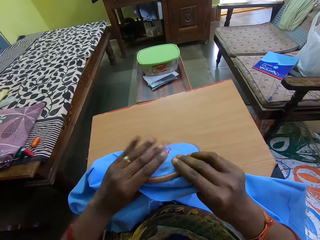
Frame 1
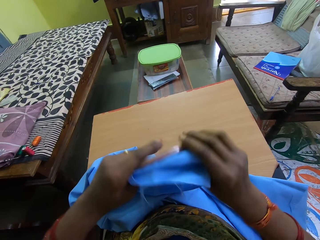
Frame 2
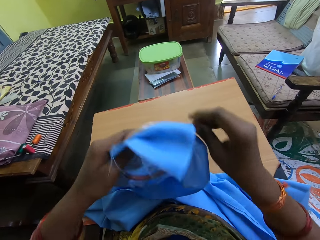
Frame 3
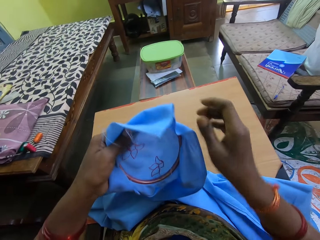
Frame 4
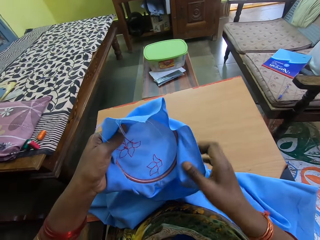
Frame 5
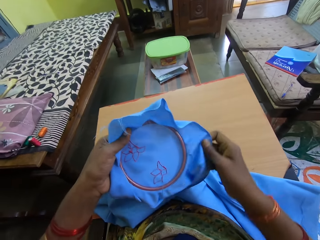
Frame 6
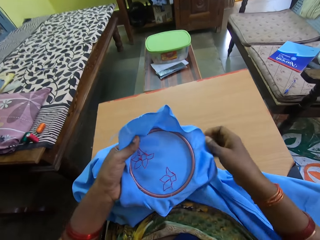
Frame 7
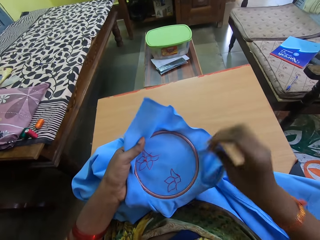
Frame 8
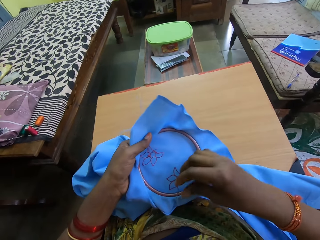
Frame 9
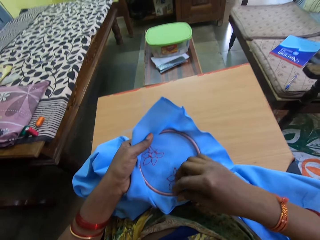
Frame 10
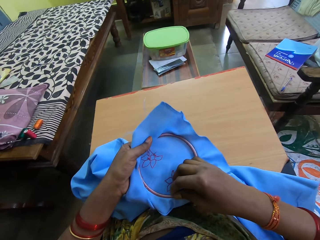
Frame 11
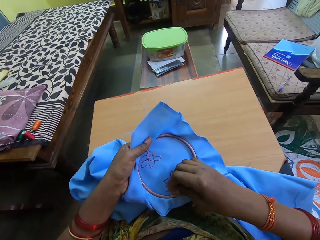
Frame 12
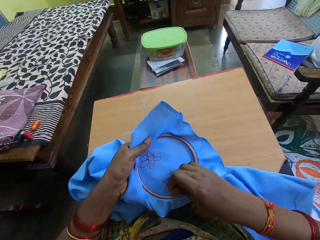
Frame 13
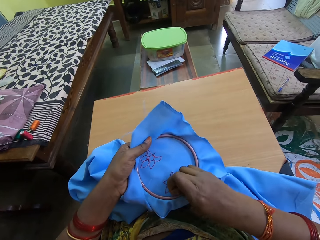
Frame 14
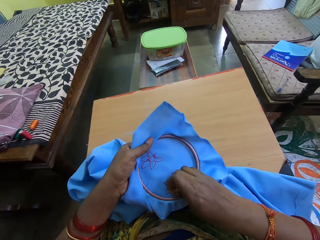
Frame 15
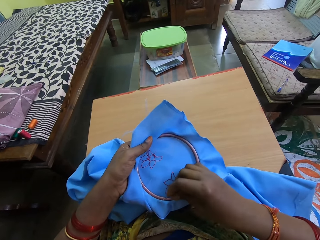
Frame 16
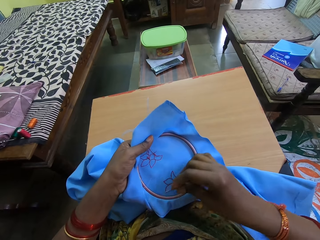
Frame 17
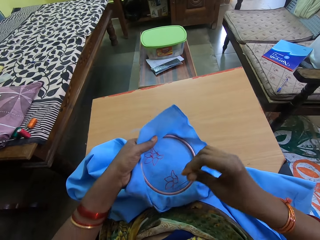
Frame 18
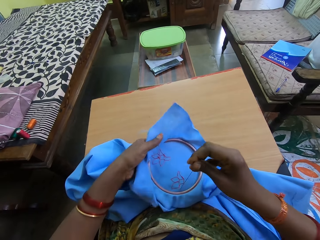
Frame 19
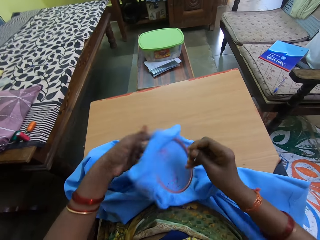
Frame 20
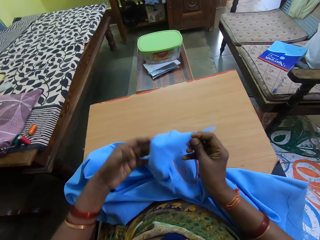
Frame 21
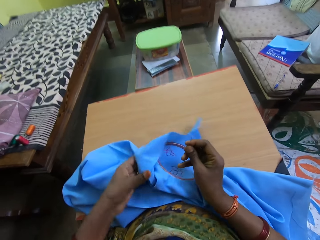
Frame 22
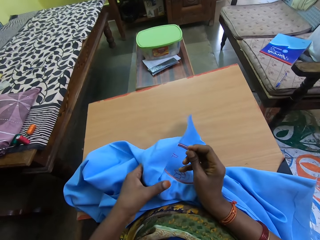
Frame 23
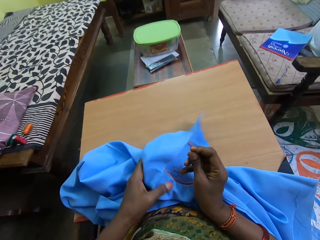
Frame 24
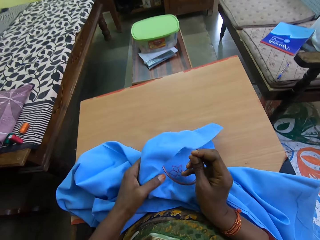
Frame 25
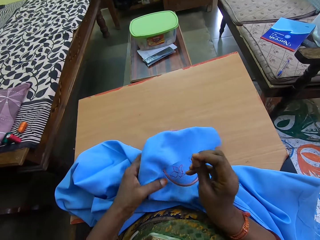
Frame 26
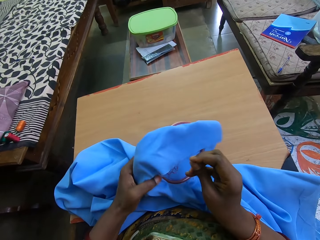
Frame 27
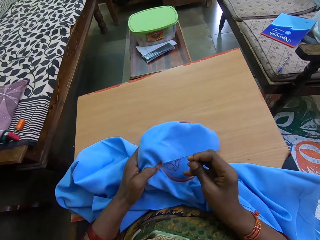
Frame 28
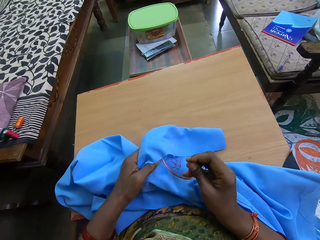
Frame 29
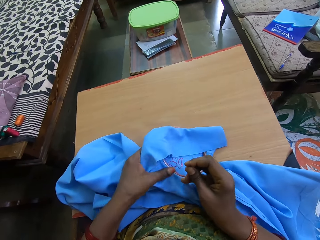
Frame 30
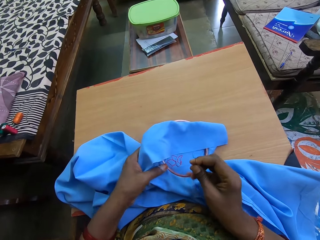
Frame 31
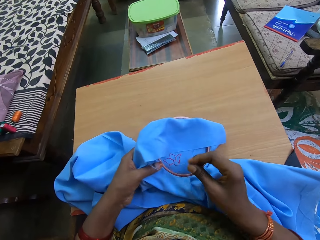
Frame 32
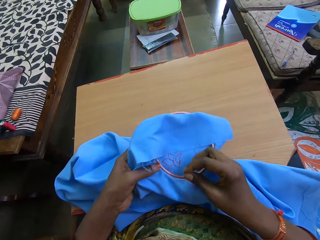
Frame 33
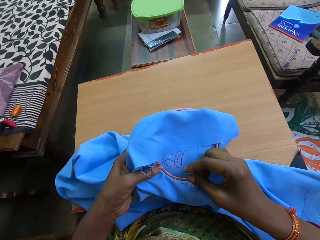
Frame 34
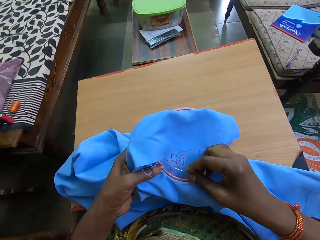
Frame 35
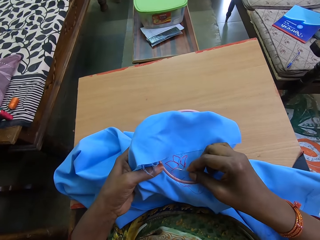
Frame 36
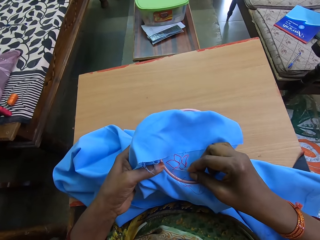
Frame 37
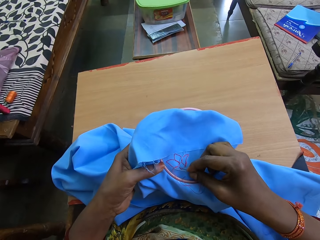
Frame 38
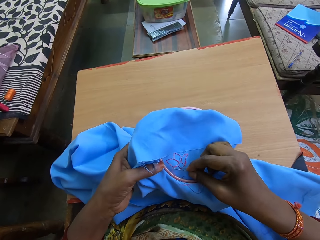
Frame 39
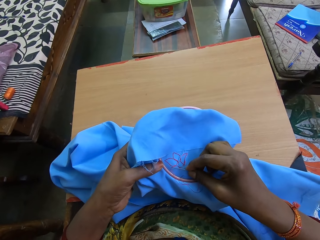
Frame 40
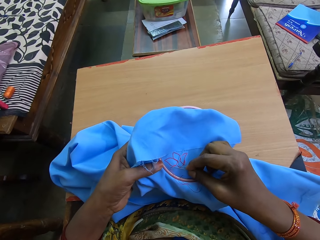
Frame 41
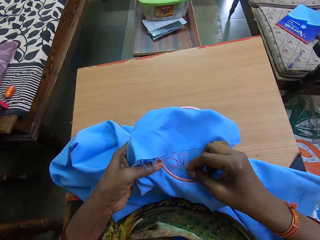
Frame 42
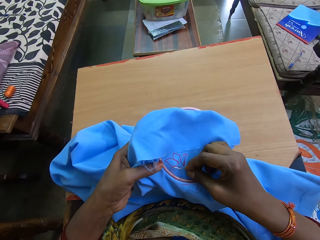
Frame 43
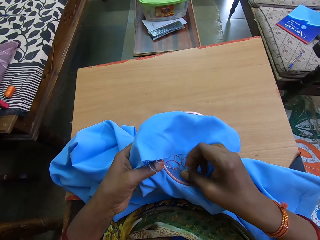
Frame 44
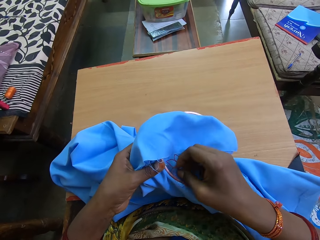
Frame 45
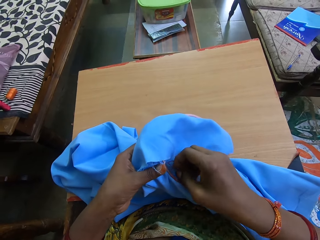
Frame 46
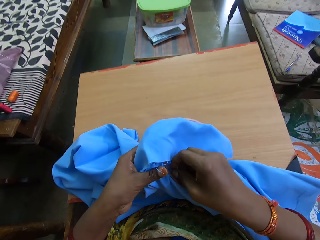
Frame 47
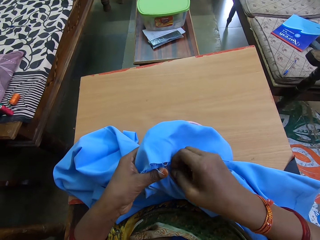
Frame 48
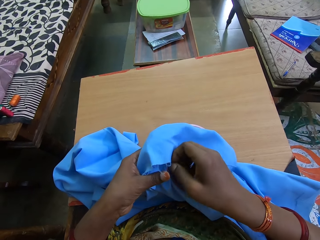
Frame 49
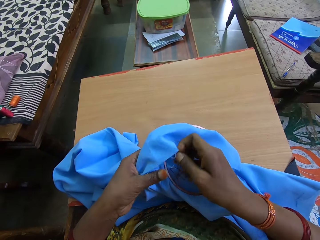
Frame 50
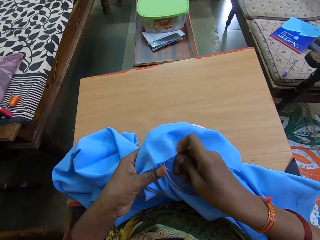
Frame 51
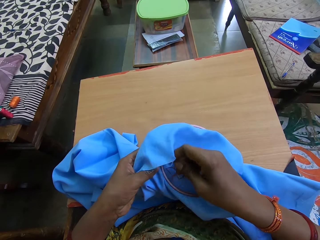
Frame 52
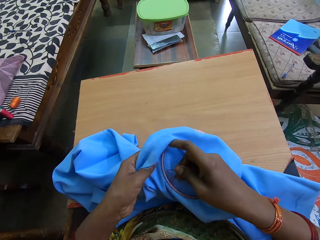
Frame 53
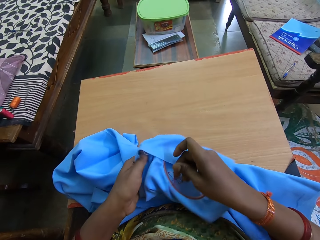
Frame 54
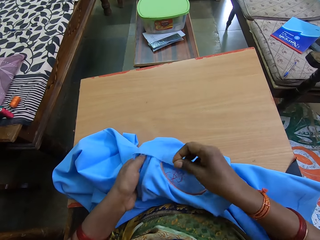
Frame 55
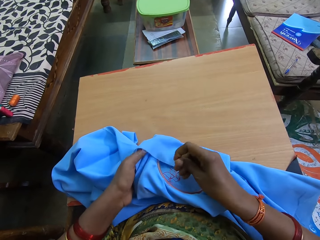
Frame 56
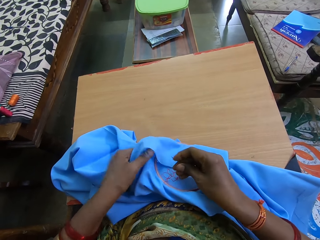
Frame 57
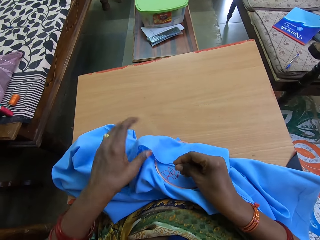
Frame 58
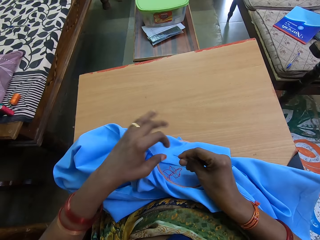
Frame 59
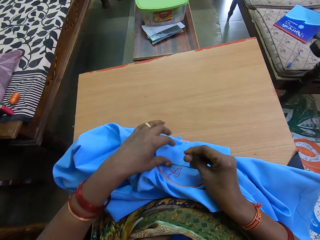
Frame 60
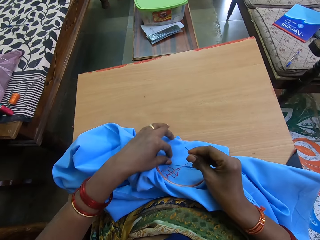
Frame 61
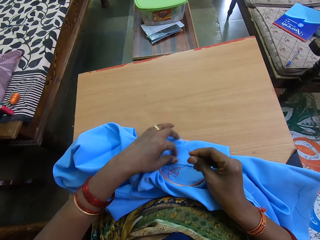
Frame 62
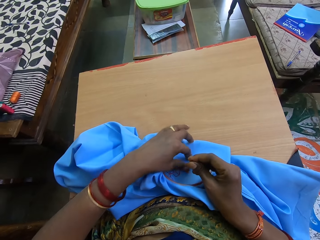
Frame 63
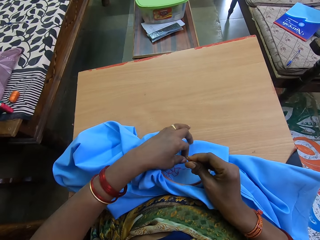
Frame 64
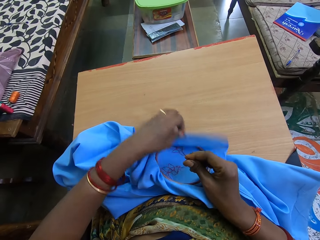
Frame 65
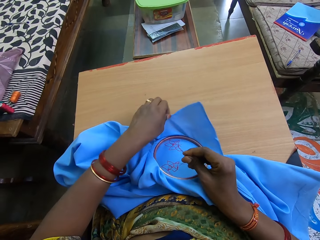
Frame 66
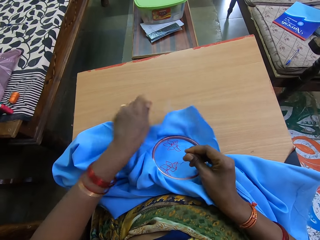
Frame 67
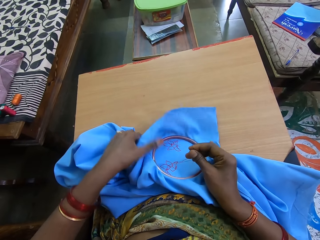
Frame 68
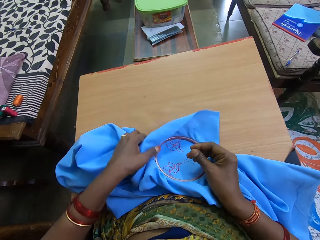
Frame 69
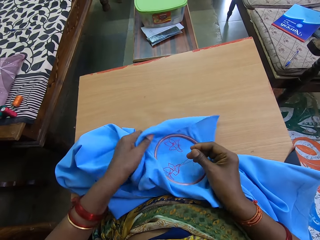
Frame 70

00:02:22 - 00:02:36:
The camera wearer turns a cloth. She aligns the cloth. She sews the pattern on the fabric in the embroidery hoop with the needle and thread in her right hand. She pulls the needle in the cloth. She inserts the needle in the cloth. She aligns the cloth.

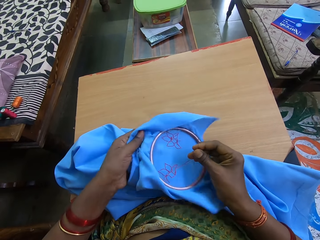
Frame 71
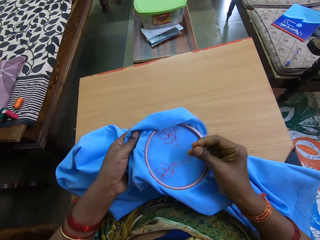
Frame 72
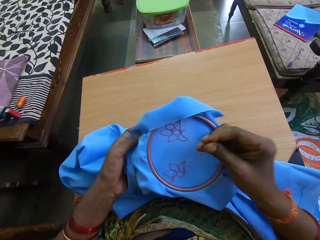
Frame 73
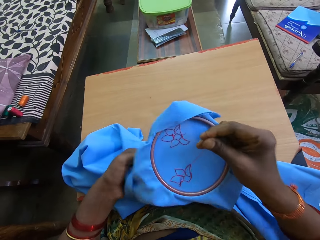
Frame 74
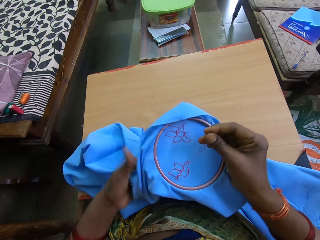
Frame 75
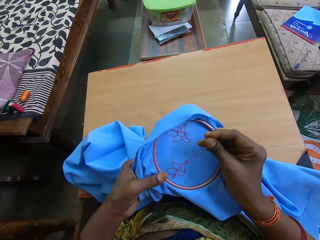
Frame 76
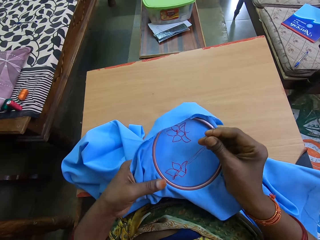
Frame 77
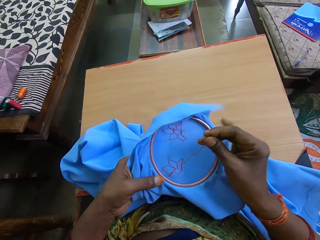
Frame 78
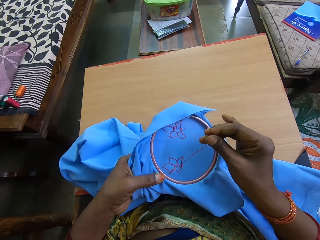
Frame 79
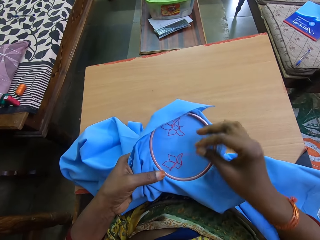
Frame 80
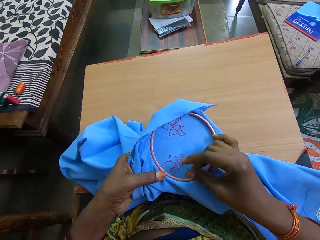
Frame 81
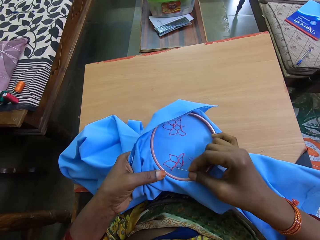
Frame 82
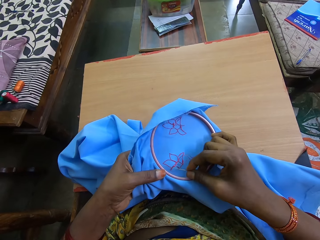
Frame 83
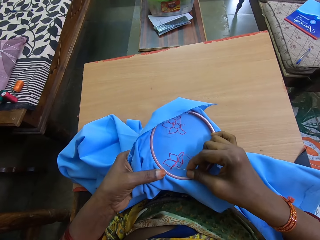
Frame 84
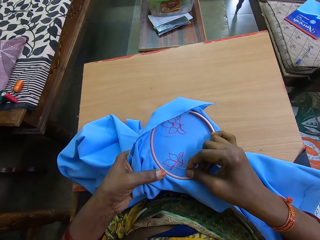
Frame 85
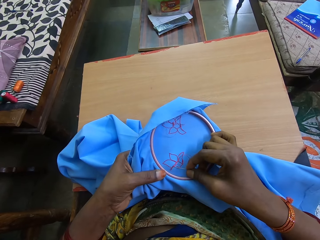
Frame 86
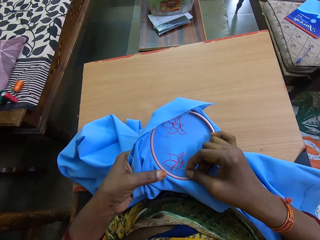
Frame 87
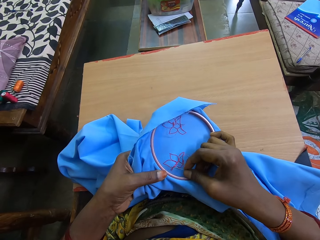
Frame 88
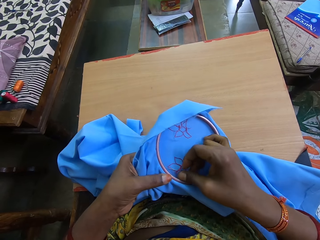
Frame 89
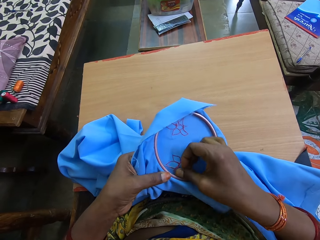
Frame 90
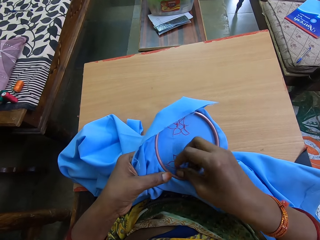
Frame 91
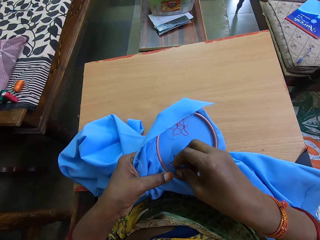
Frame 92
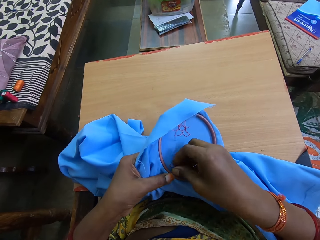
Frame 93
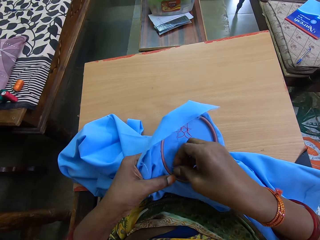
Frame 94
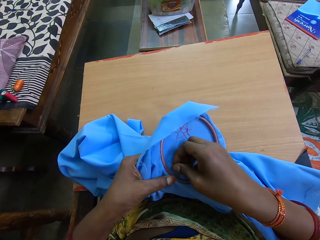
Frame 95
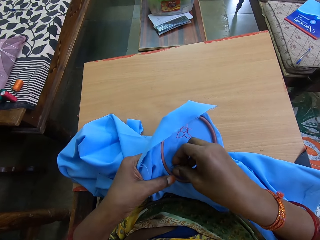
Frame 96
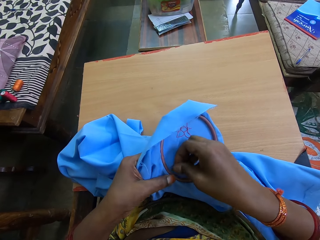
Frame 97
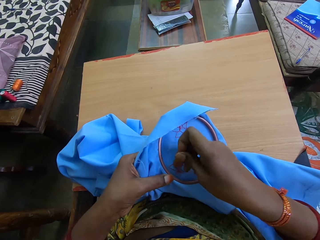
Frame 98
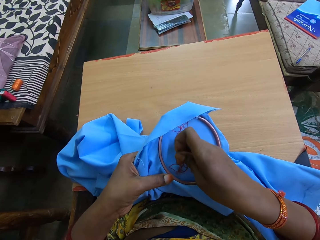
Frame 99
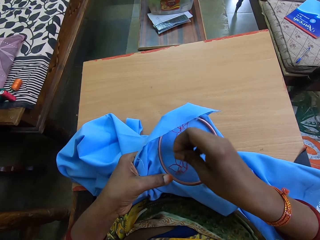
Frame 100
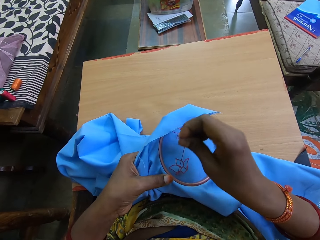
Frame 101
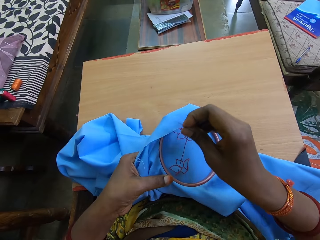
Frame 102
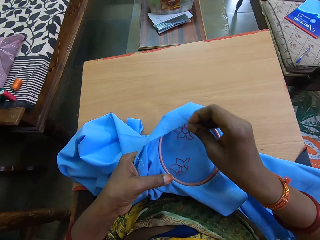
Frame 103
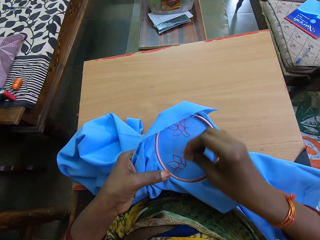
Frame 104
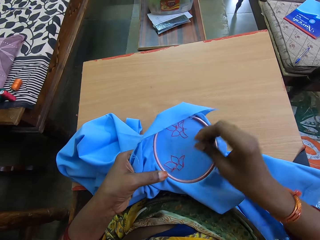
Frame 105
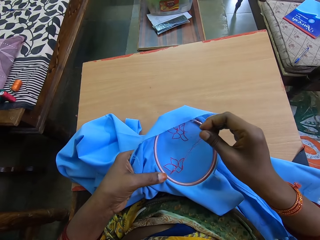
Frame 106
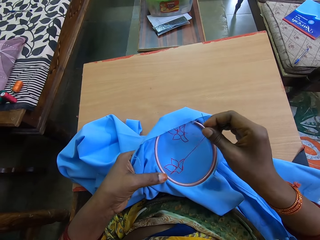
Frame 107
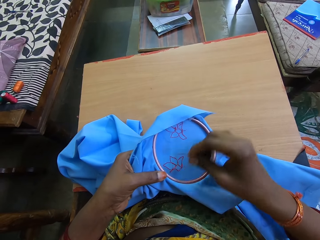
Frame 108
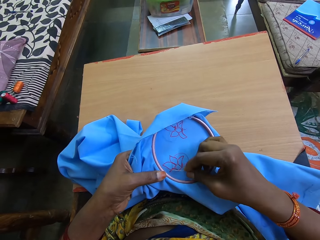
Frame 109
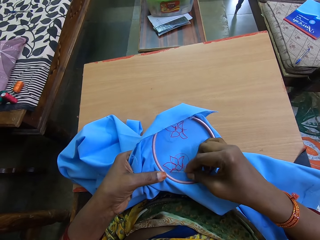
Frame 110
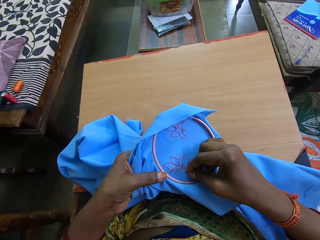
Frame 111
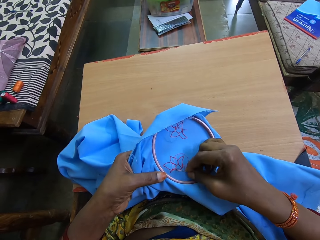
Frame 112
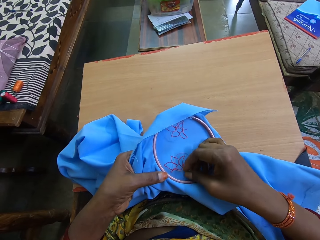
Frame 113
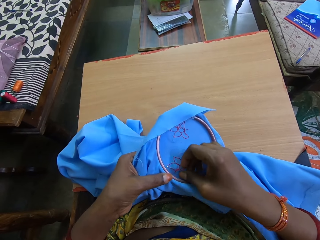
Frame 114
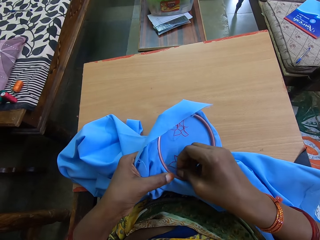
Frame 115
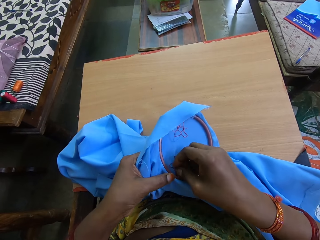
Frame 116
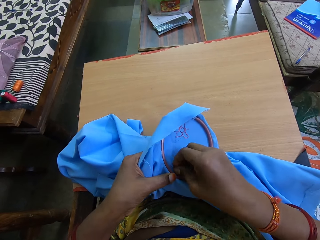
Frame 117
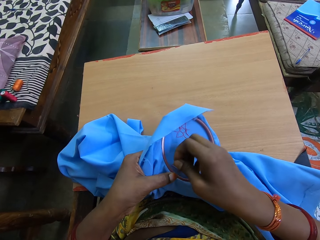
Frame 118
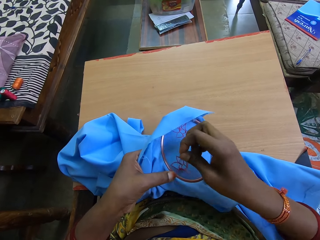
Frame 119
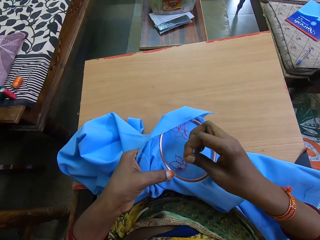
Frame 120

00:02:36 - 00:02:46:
The camera wearer straightens a thread. They insert a needle in the cloth. They pull the needle in the cloth. They insert the needle in the cloth.
